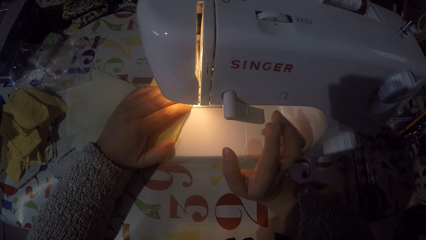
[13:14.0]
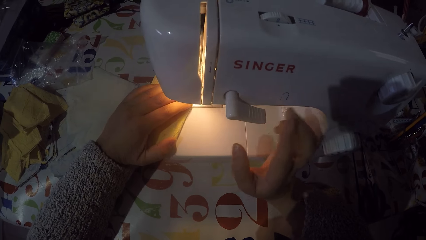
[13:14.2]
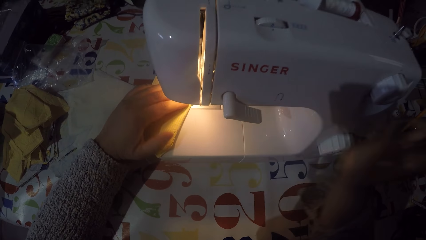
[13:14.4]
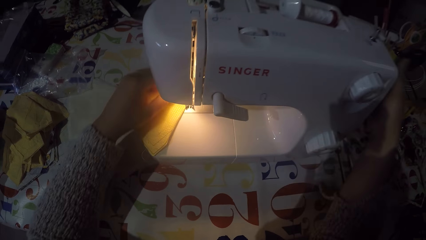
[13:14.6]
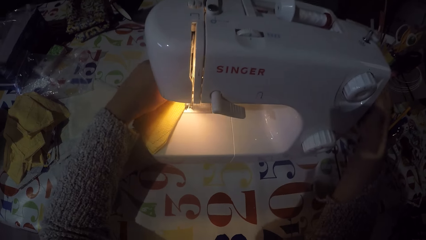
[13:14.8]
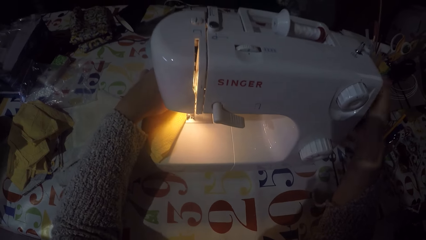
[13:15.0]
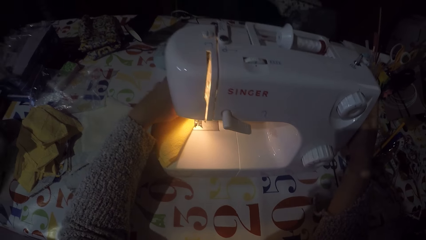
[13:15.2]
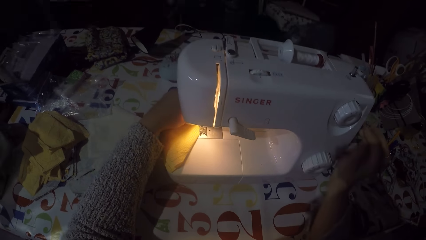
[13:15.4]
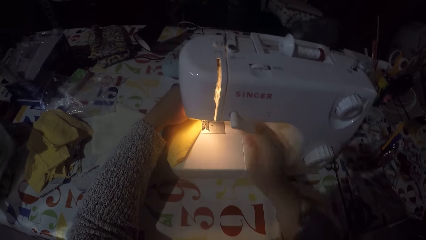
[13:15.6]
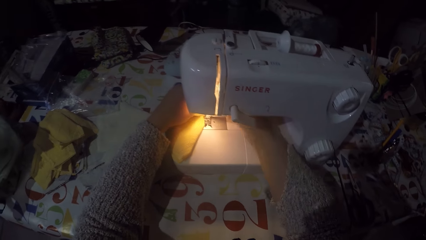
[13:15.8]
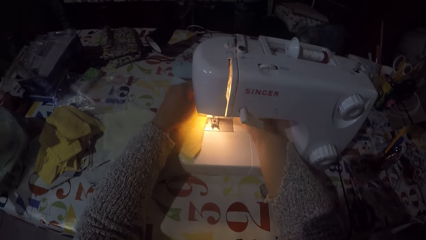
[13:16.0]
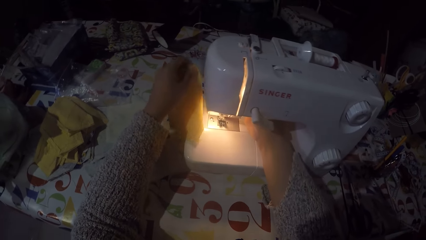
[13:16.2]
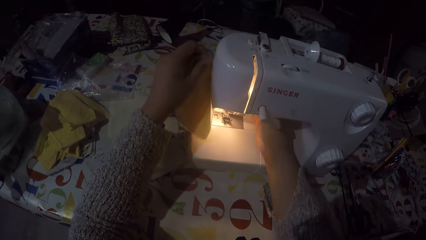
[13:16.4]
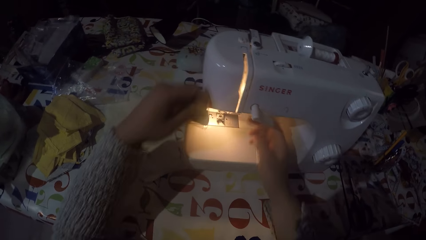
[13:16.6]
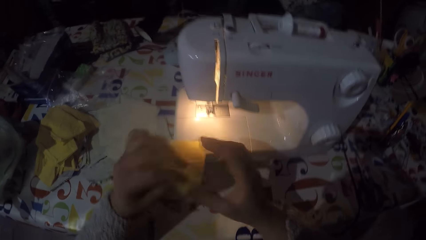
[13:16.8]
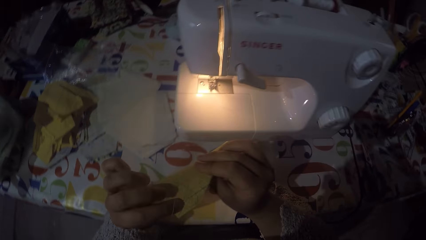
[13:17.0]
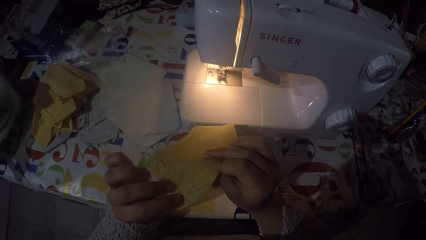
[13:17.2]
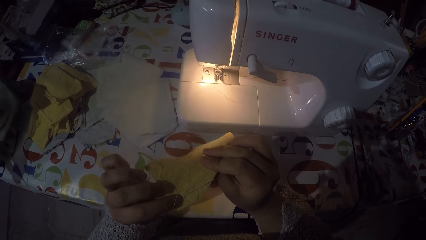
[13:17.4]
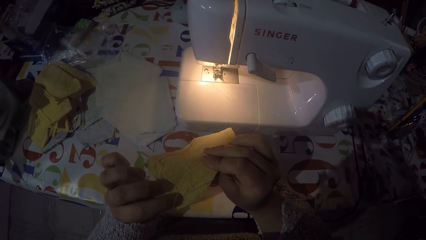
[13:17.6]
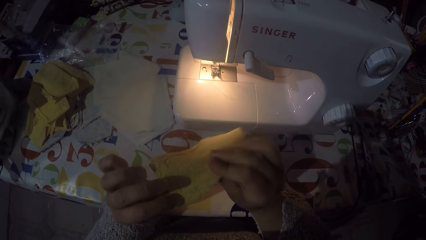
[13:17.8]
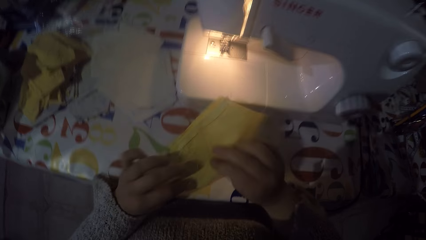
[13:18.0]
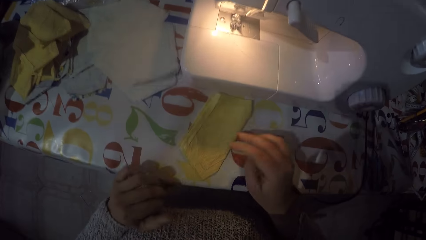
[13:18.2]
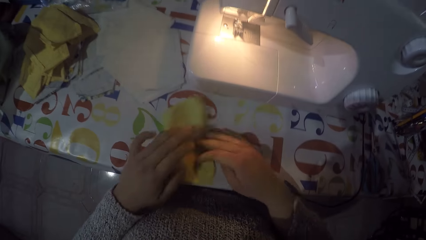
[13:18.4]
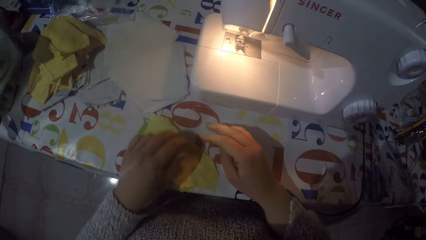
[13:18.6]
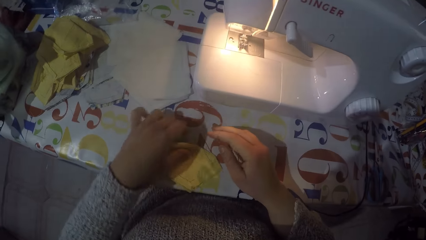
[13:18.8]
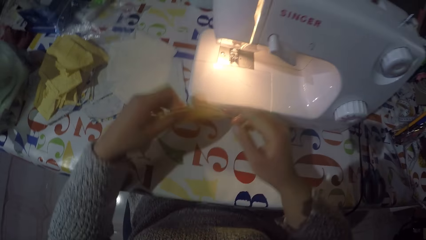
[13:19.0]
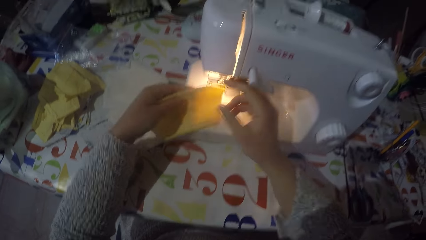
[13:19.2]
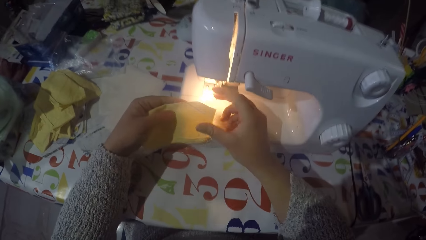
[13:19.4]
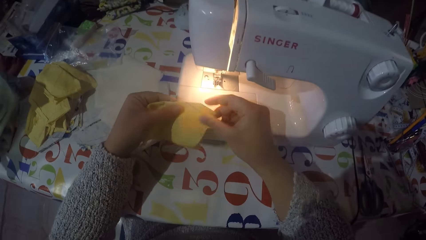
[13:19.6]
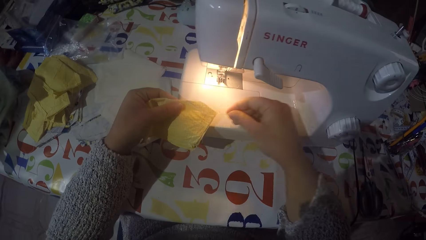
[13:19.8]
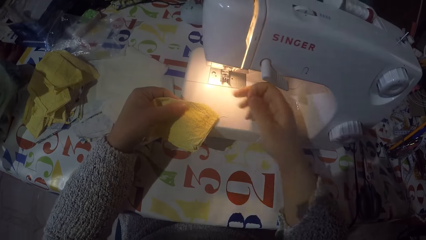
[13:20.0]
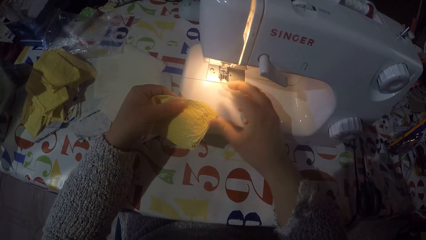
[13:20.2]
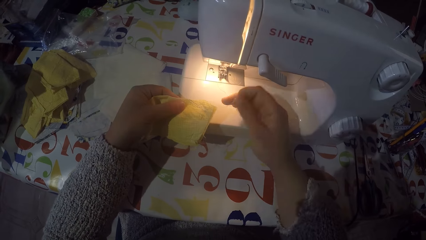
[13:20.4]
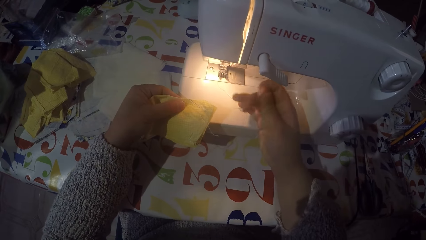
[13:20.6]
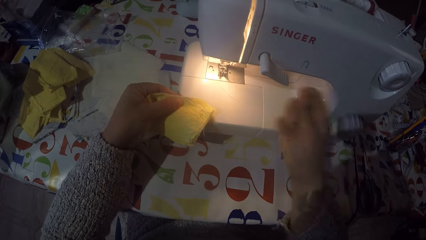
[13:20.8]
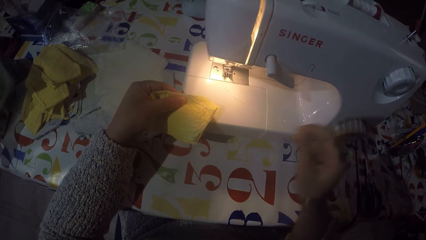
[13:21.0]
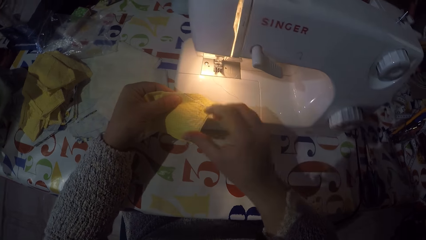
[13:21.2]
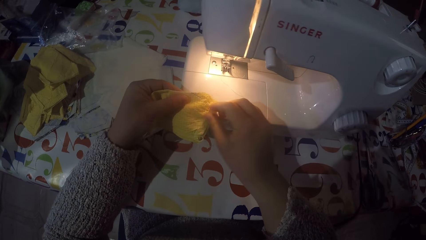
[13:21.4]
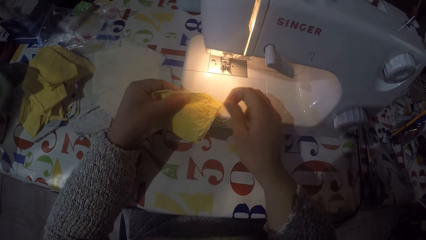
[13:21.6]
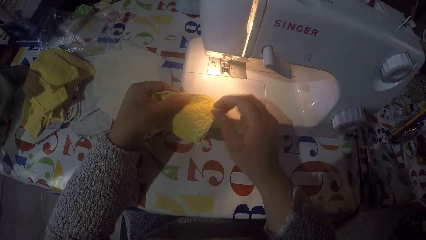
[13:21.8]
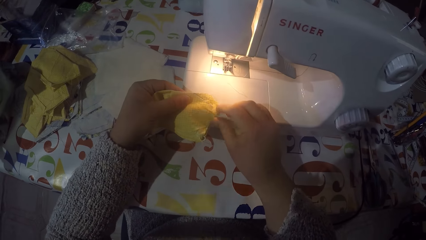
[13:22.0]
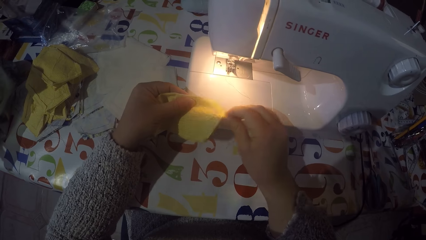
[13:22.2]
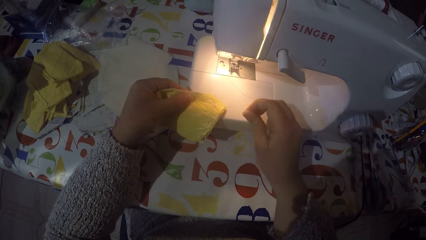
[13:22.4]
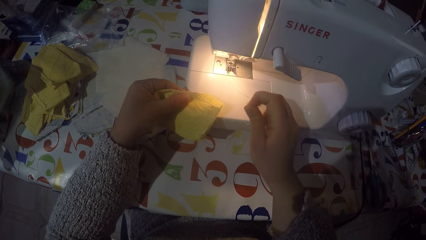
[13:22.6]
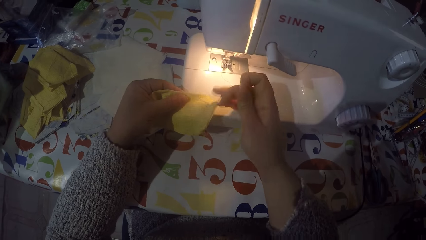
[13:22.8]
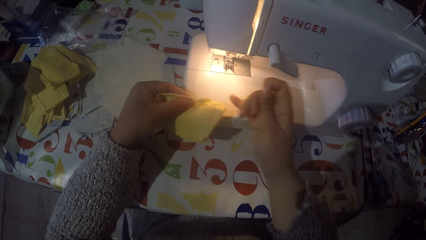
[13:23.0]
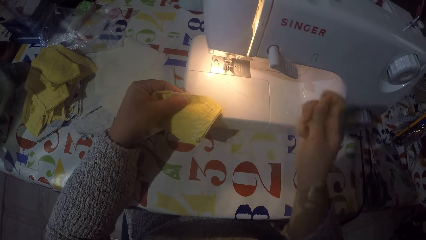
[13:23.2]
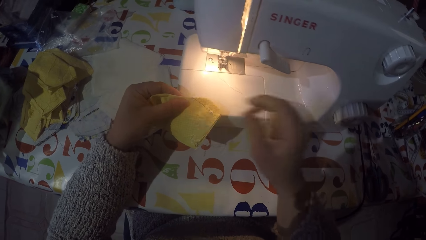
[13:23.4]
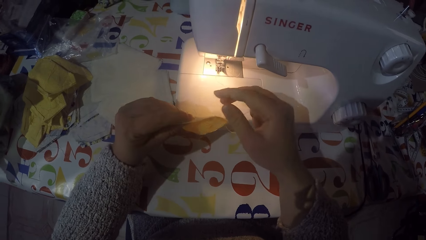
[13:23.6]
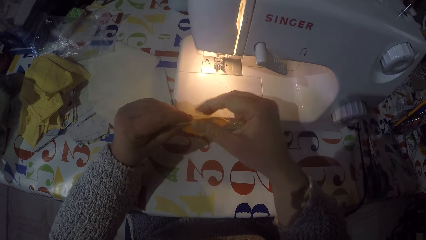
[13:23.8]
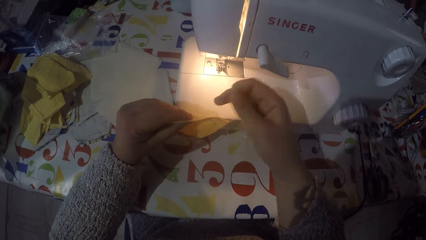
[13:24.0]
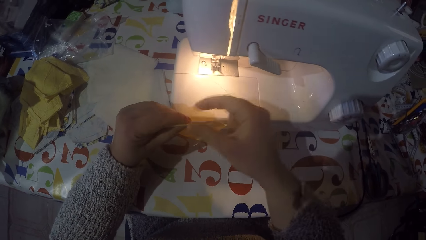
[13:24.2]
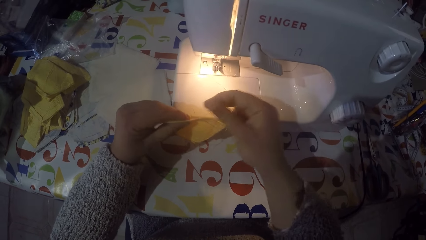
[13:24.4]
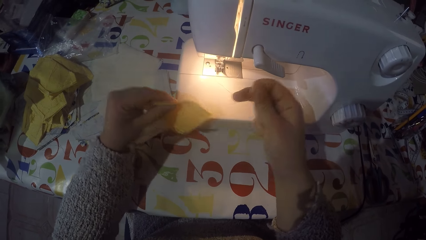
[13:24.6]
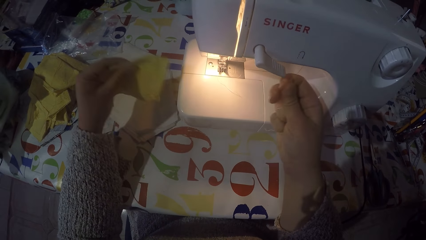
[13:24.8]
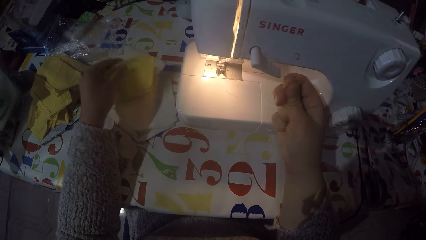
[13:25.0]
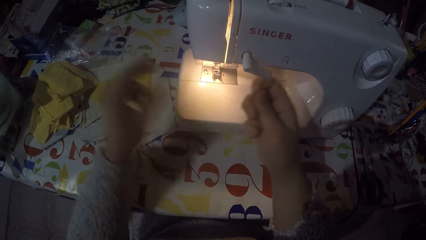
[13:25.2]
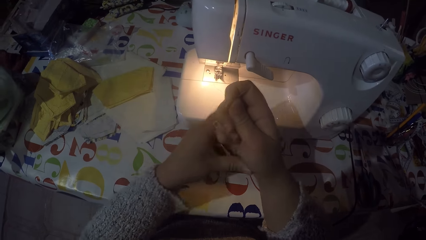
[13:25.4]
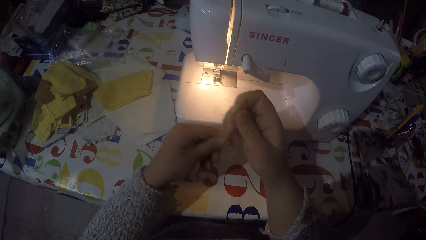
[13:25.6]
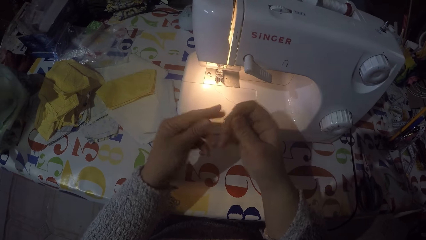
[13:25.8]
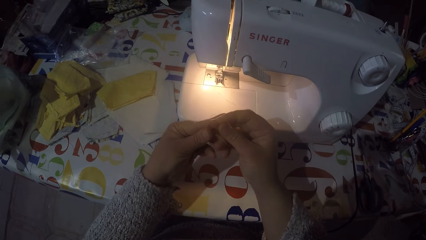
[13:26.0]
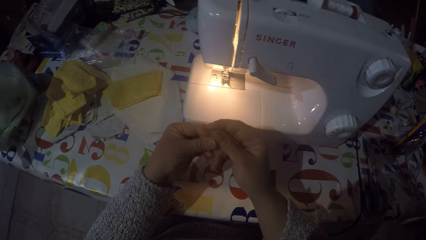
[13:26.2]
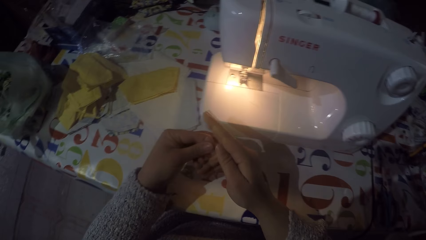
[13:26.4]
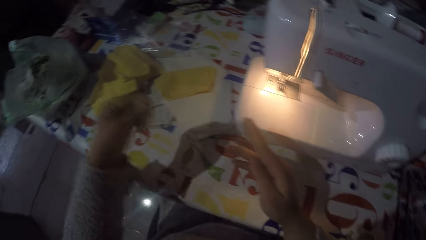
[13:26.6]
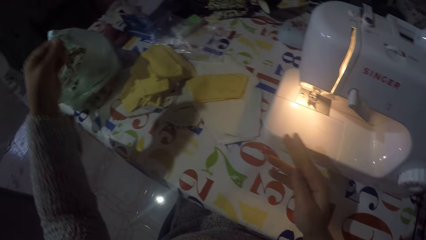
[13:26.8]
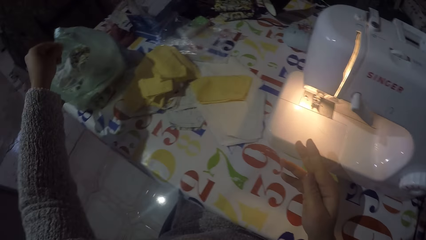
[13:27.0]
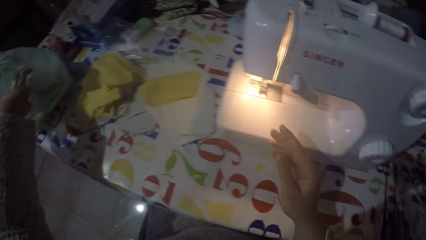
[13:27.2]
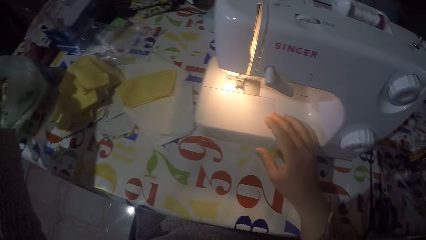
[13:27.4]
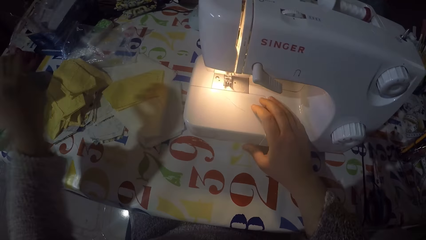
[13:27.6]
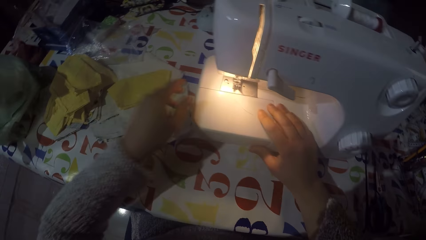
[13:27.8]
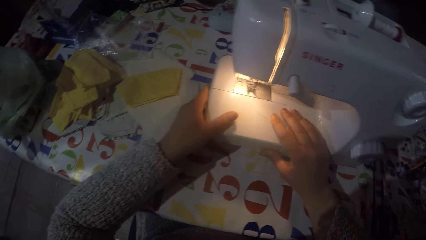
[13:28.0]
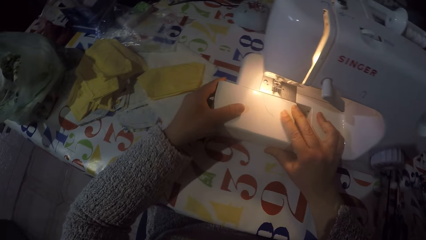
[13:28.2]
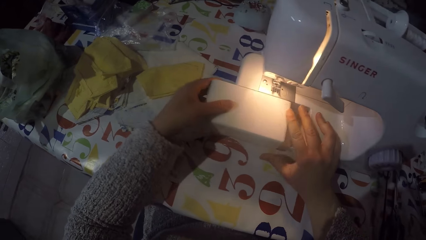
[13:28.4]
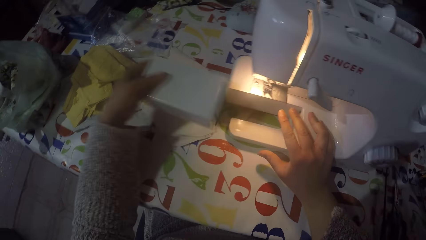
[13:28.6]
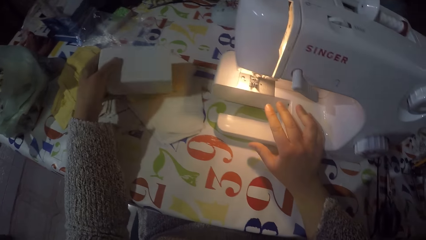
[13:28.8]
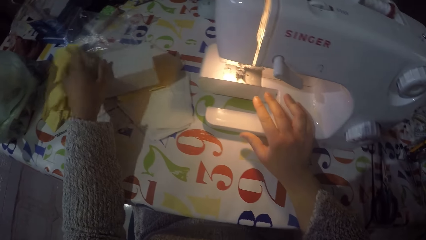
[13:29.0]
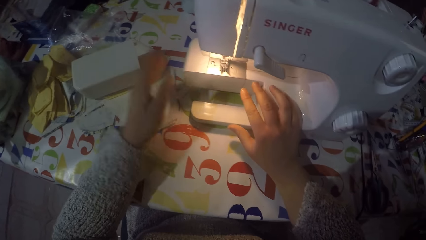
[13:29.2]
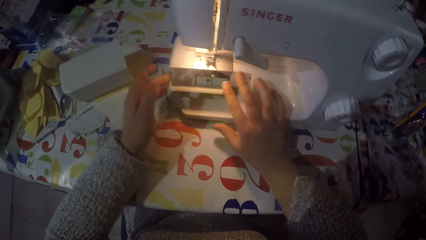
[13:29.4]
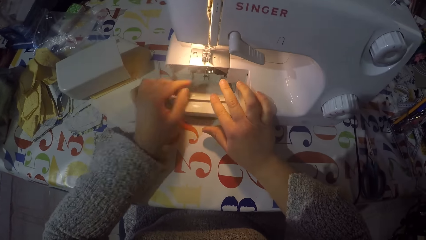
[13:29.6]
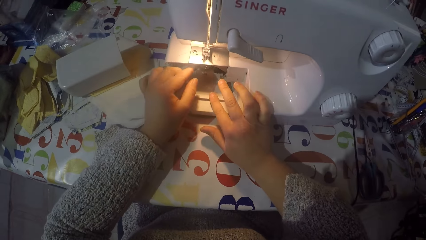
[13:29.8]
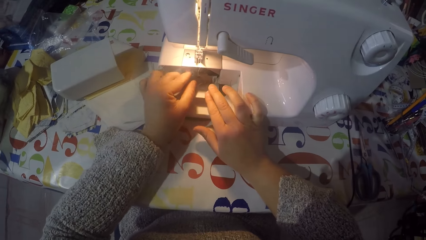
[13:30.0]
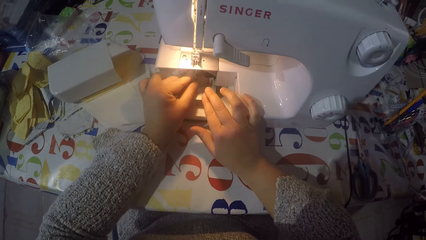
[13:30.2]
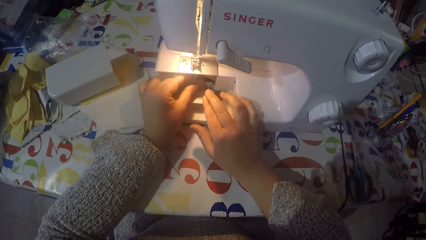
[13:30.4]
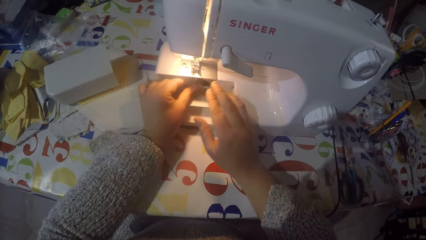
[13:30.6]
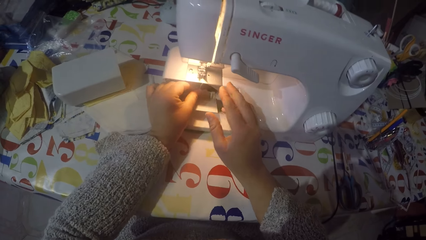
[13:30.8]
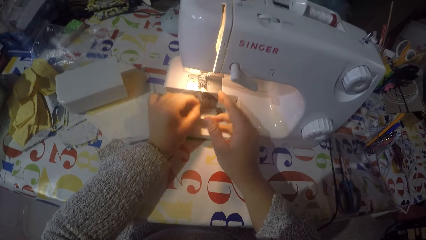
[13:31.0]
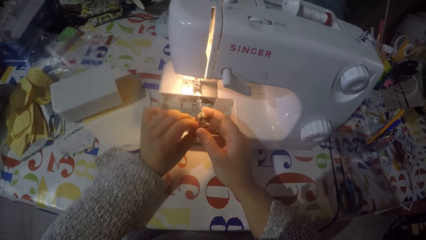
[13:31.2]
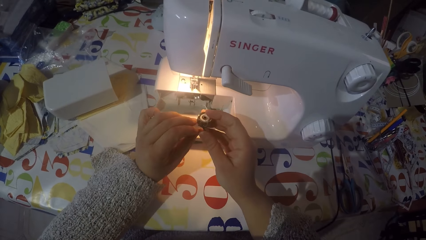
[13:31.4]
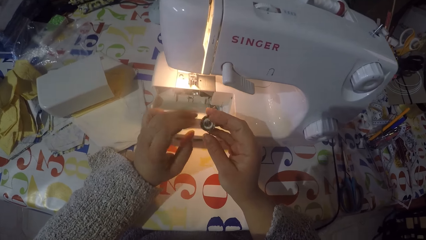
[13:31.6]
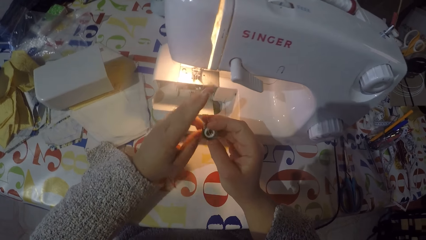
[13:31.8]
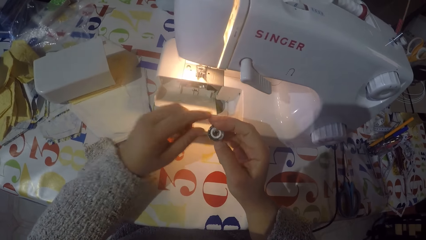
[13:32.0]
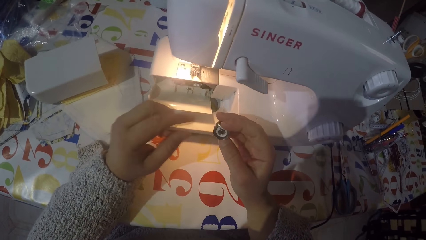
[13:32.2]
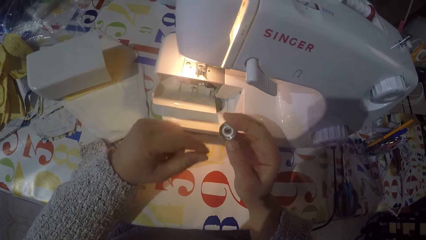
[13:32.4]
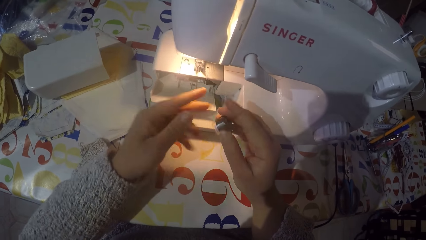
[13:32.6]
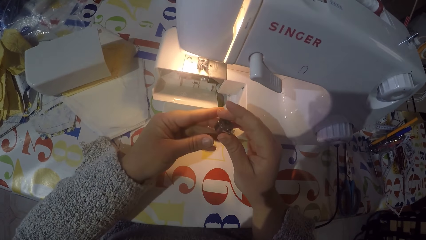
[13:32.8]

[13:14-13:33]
The camera wearer touches the hand wheel. They remove a piece of cloth from the machine. They cut the sewing thread. They look at the piece of cloth. They put the piece of cloth on the table and turn the piece of cloth. They pick the piece of cloth from the table. They pull the sewing thread from the piece of cloth. They drop the piece of cloth on the table. They drop the sewing thread in a paper bag or polythene bag. They open the sewing extension table. They remove thread on the sewing extension table. They remove a bobbin case from the sewing machine. They remove the bobbin from the bobbin case.
